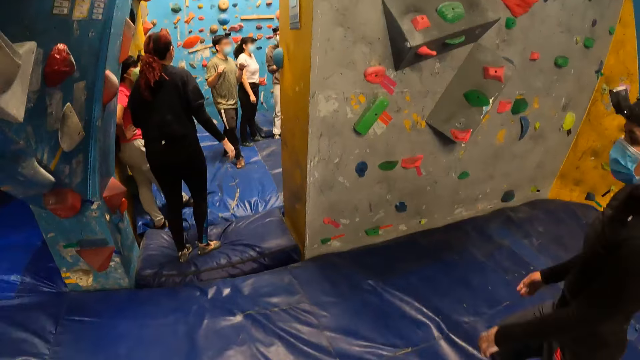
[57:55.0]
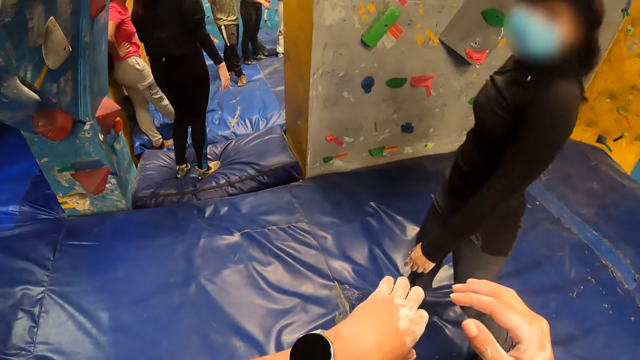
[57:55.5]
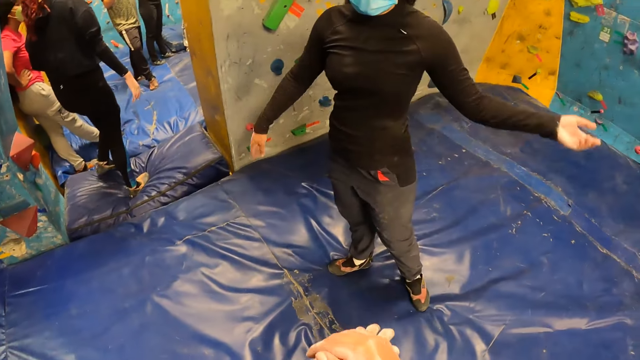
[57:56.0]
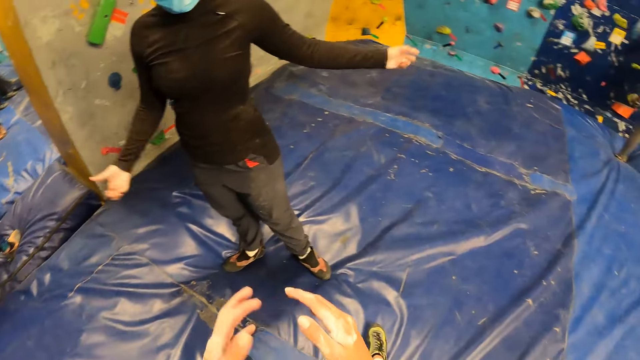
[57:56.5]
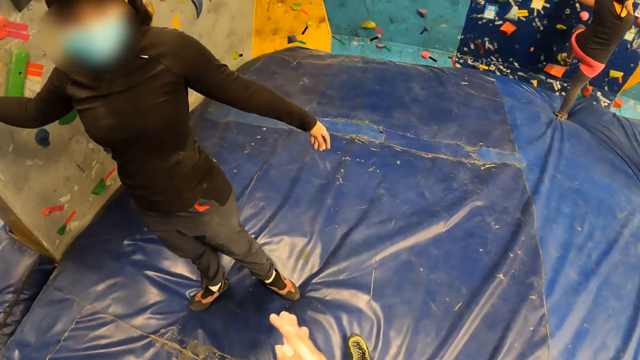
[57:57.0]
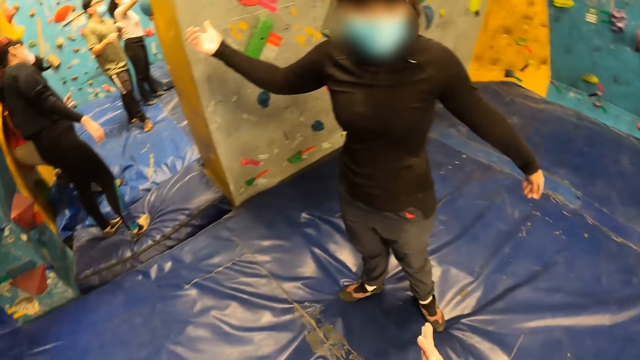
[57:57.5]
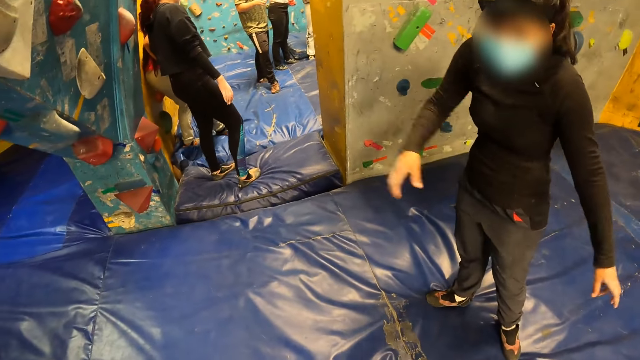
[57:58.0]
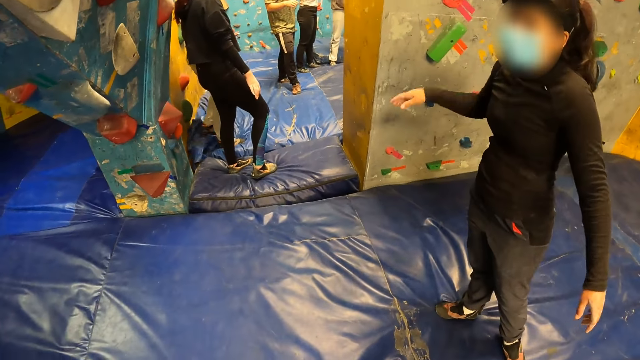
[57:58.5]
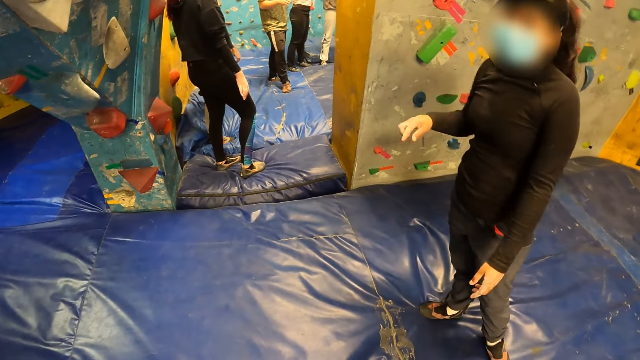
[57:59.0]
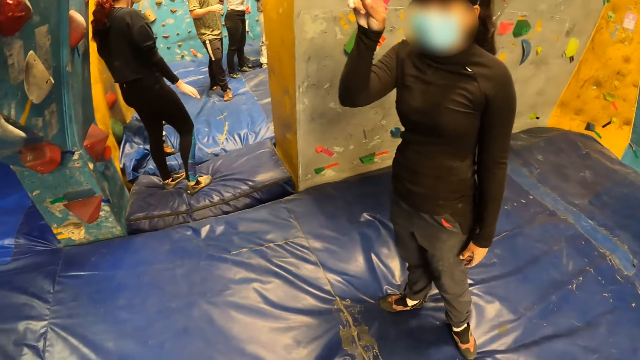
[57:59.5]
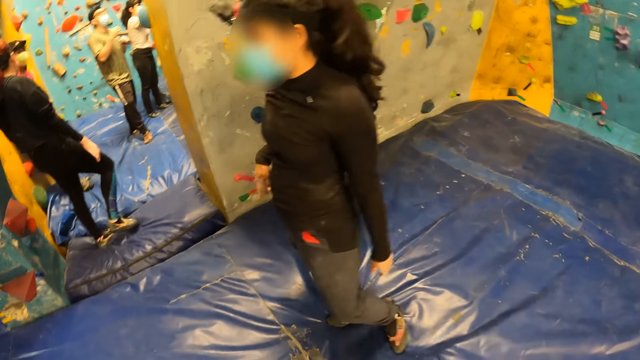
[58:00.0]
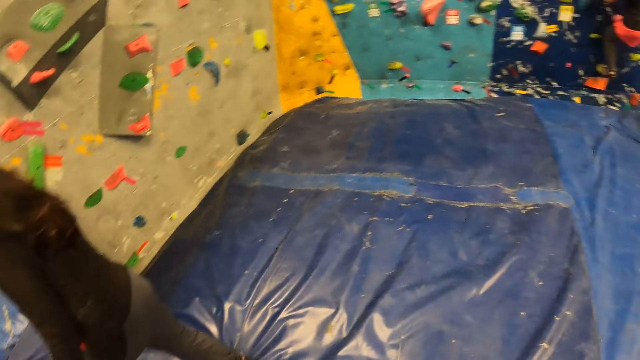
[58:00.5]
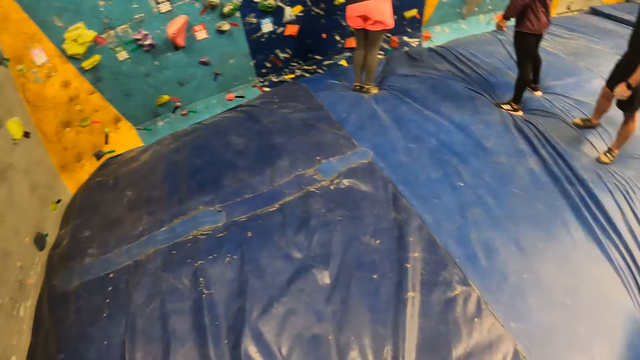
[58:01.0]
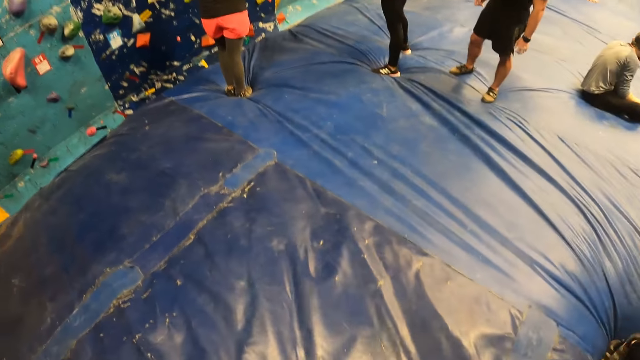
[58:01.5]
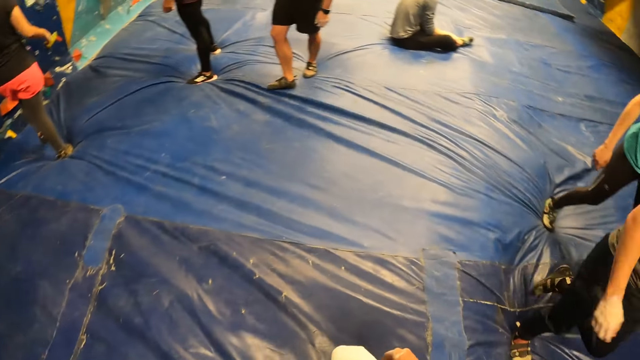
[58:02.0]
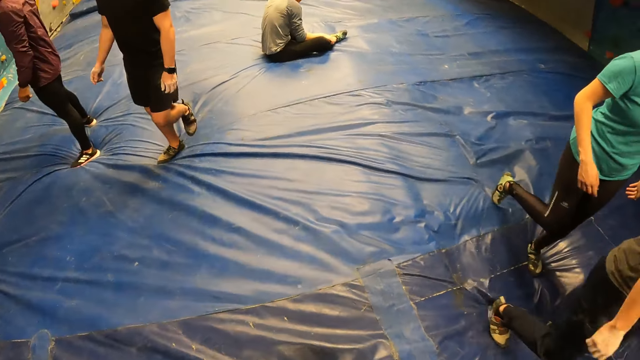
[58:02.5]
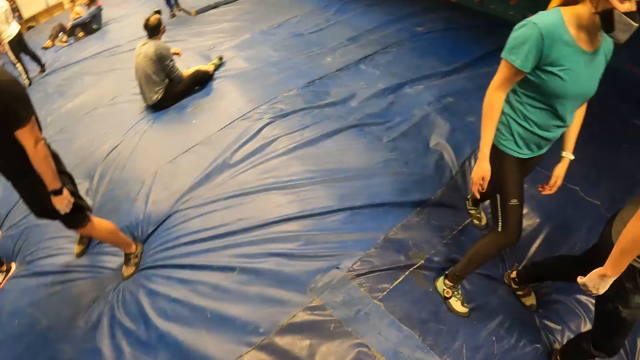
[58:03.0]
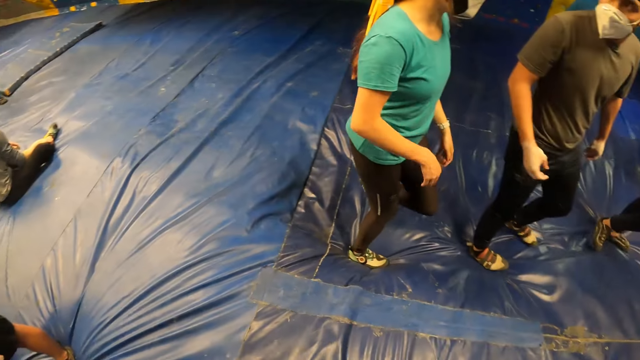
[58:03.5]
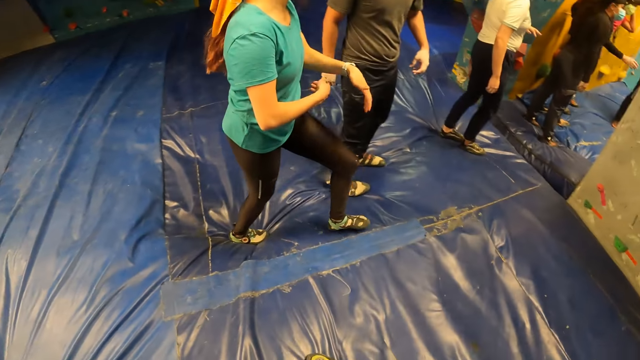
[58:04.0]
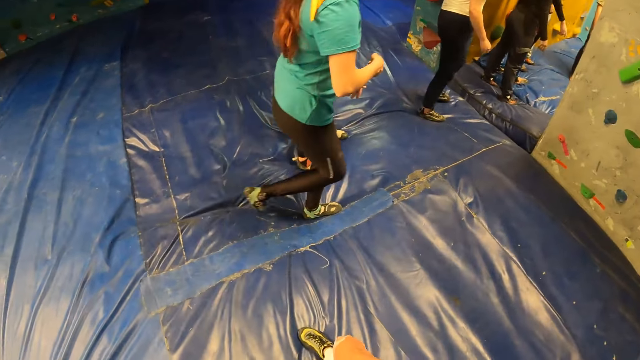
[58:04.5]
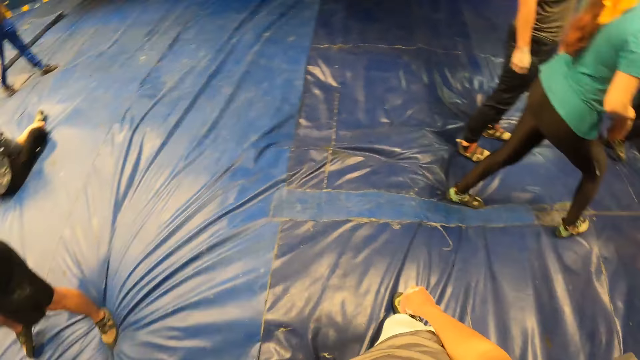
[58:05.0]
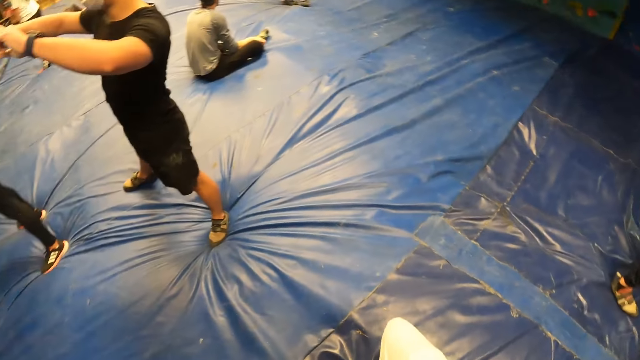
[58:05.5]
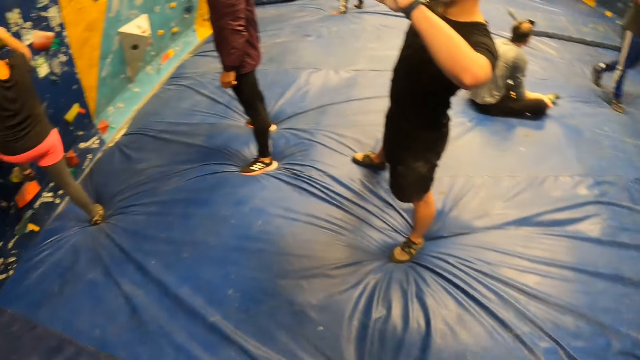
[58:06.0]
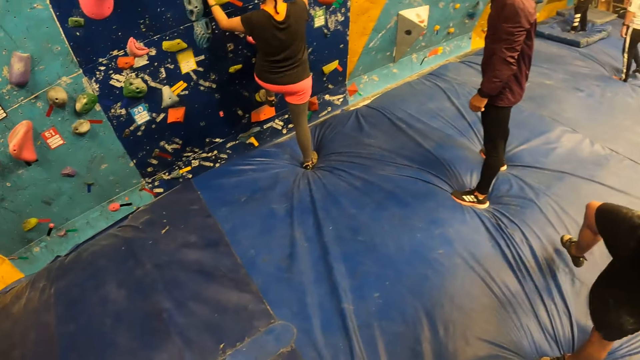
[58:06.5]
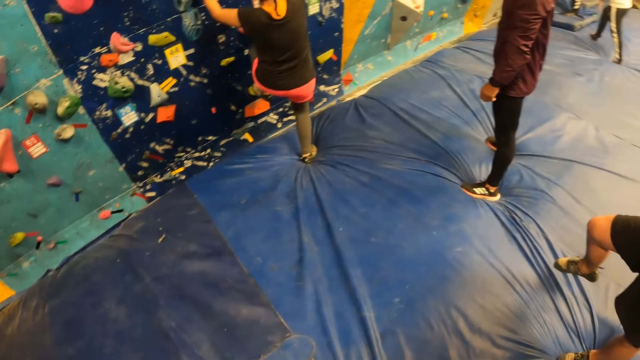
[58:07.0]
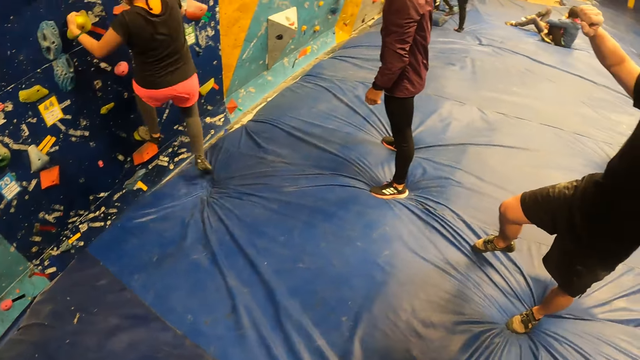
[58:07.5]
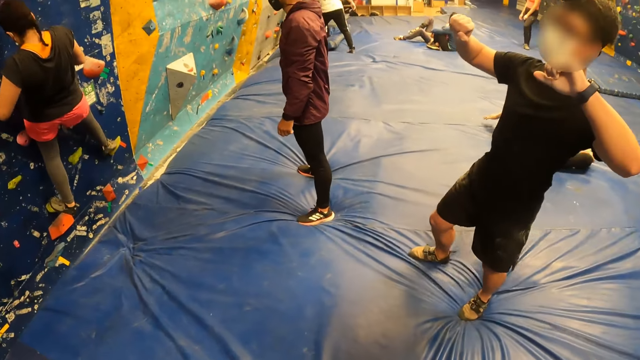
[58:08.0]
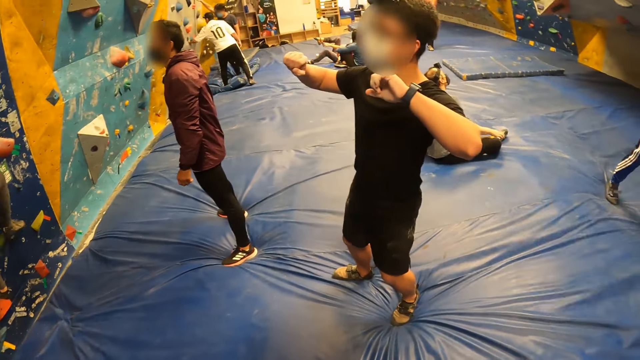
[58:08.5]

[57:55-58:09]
A woman walks around. The woman interacts with the camera wearer. The camera wearer holds her left hand with her right hand. The woman gestures with both hands. The camera wearer rubs both hands together. Another woman jumps down from the wall. The camera wearer looks around. A person jumps up. Another person walks around. A third woman walks around and gestures with both hands. The third woman walks around. The other person lifts hands. A man gestures with his right leg. The first person climbs the wall. The third woman puts her right leg on a climb hold. She puts her right leg on a climb hold again.

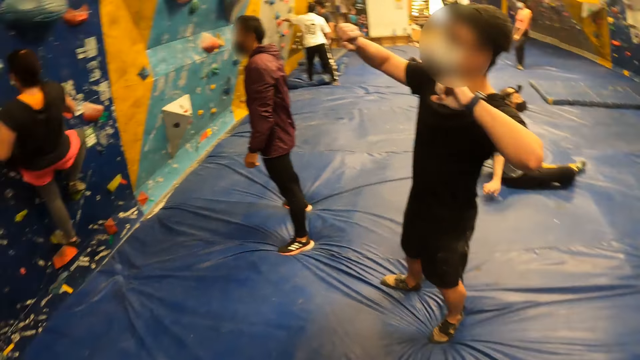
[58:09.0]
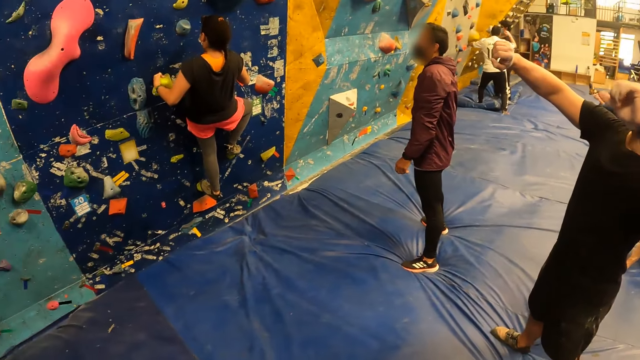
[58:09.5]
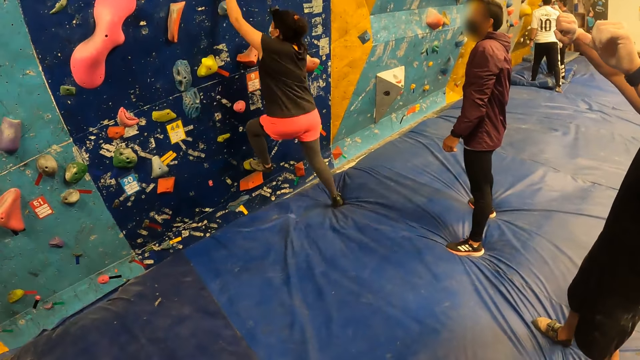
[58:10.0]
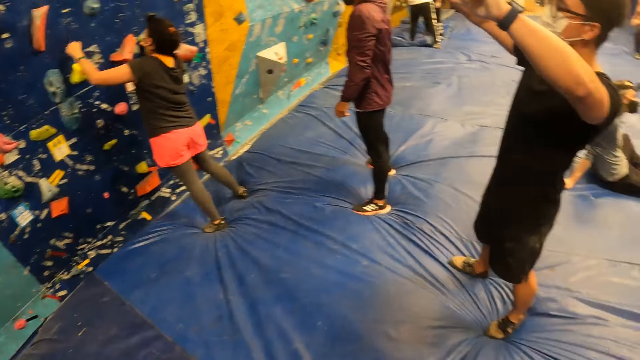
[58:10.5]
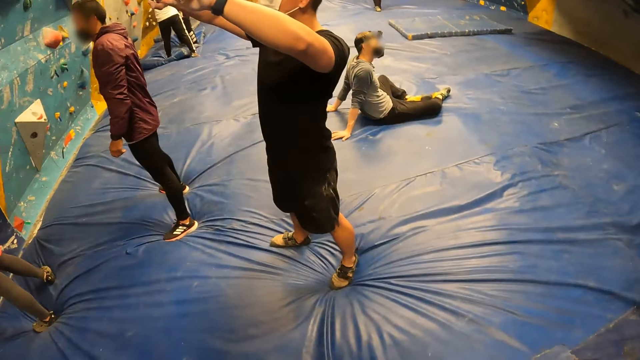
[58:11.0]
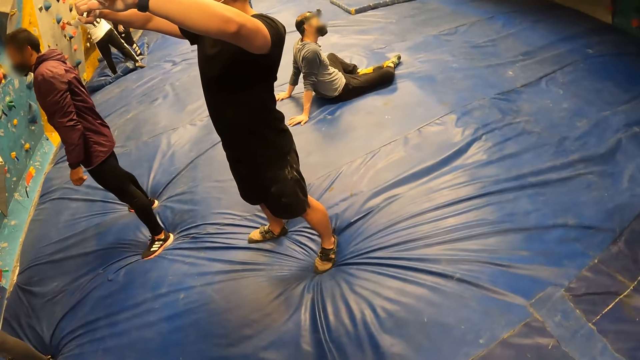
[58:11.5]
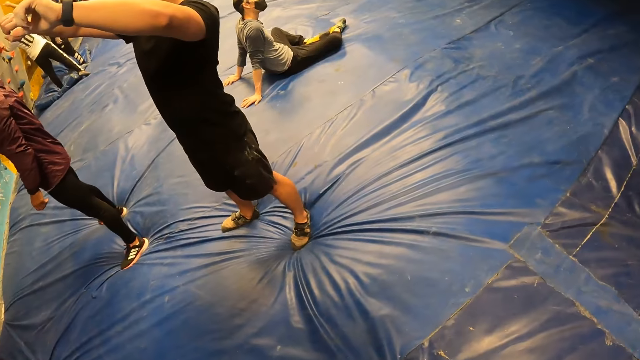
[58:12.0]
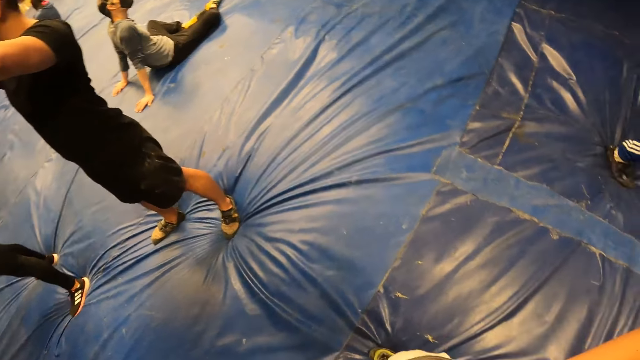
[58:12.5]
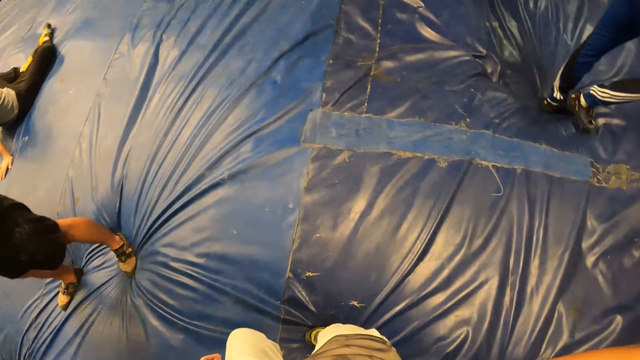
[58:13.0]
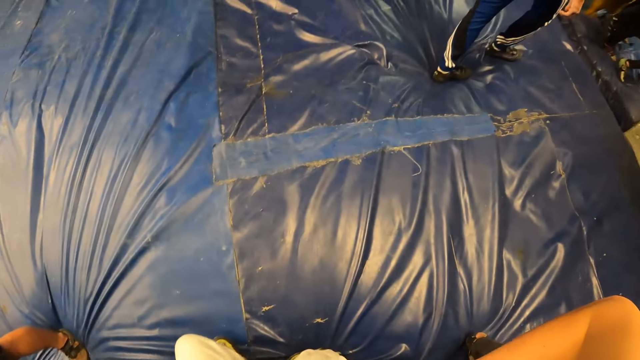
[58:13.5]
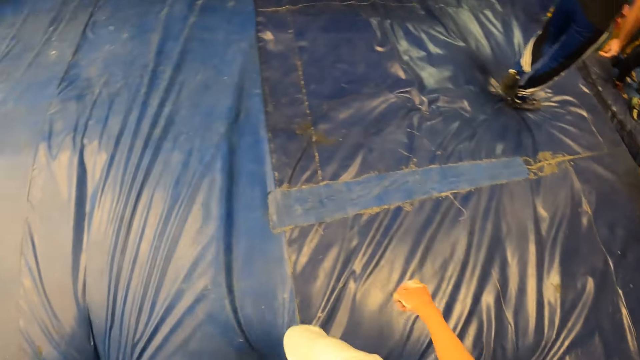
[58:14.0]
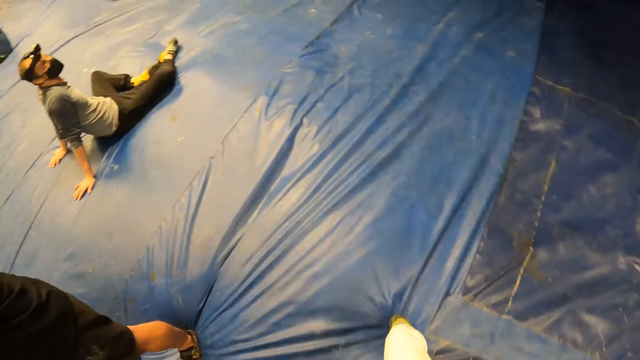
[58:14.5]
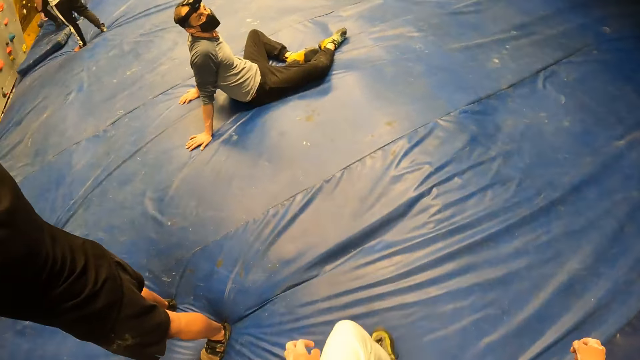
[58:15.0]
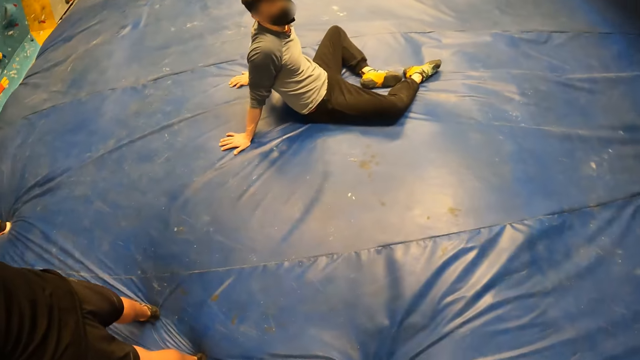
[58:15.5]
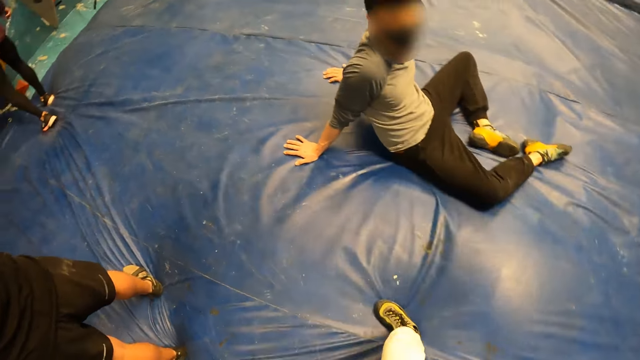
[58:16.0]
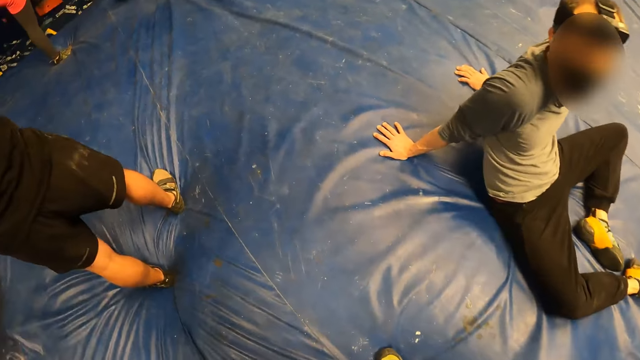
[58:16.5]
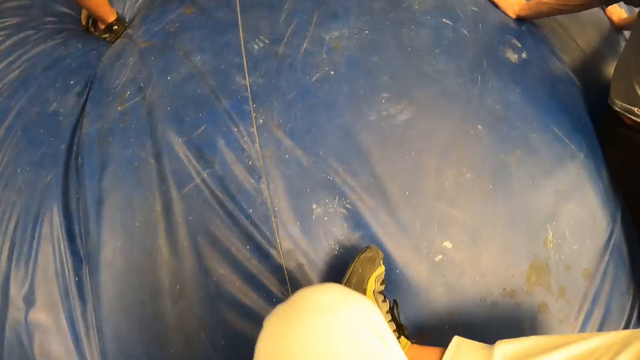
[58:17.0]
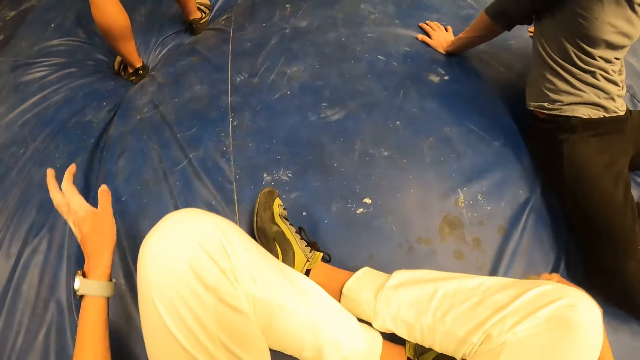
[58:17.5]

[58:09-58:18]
A man raises his right hand. He raises his left hand. A woman raises her left hand and gets down from the wall. The man holds up hands. The camera wearer looks around. A person stares around. The camera wearer sits on the crash pad.
